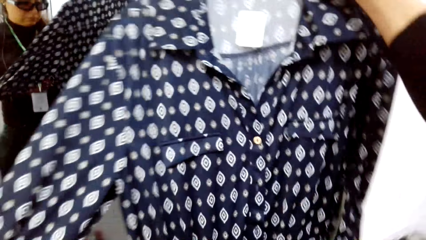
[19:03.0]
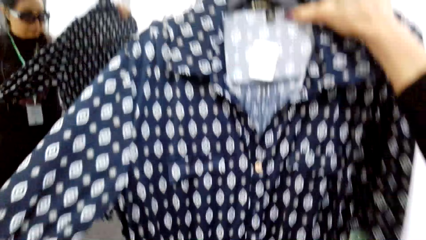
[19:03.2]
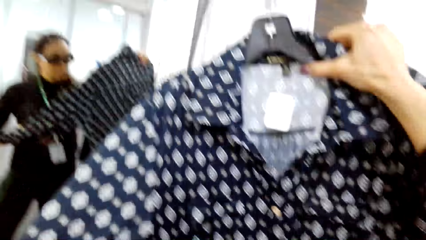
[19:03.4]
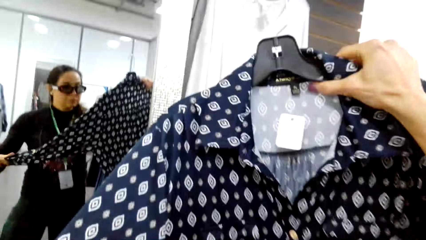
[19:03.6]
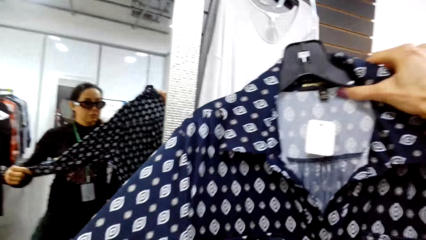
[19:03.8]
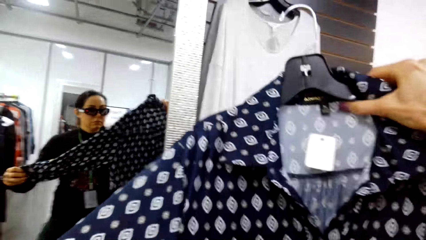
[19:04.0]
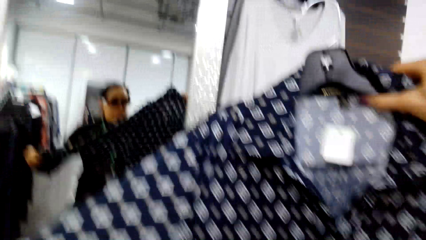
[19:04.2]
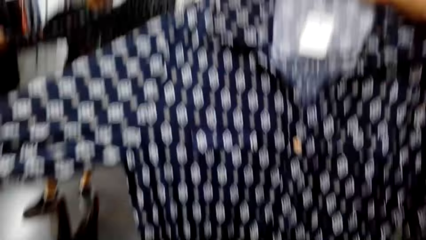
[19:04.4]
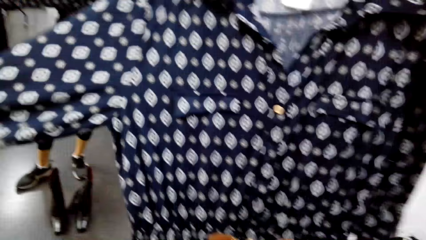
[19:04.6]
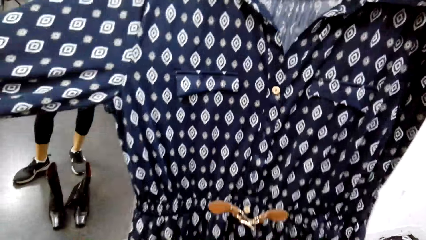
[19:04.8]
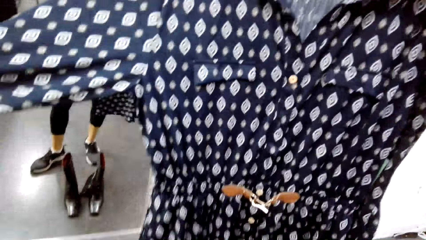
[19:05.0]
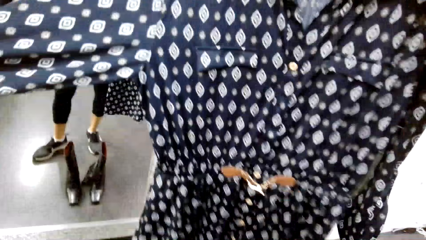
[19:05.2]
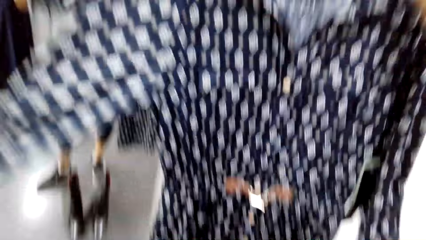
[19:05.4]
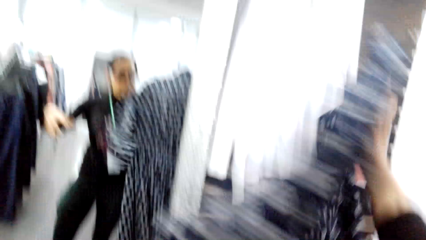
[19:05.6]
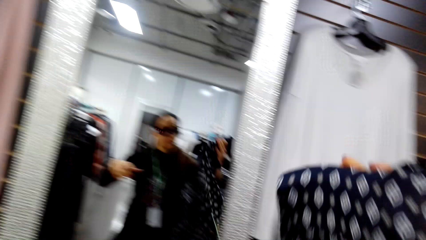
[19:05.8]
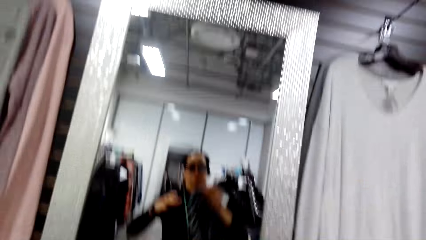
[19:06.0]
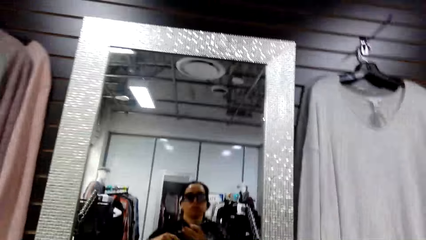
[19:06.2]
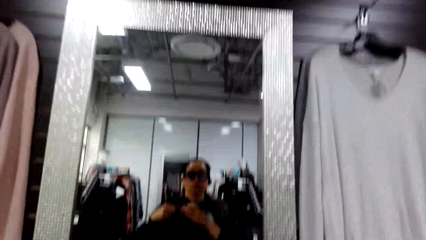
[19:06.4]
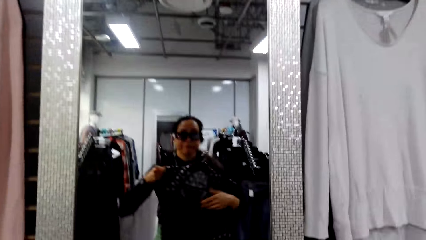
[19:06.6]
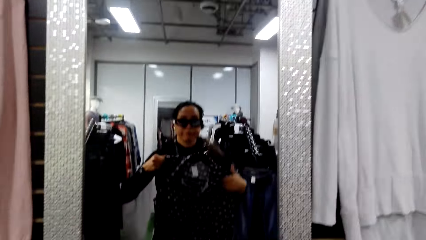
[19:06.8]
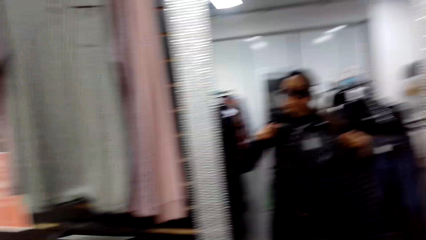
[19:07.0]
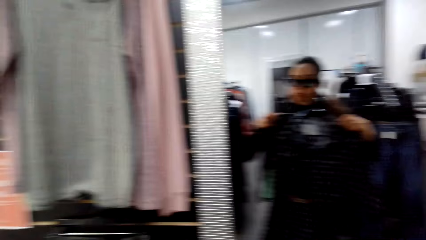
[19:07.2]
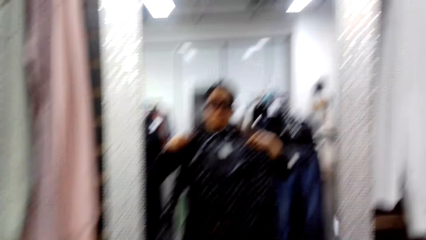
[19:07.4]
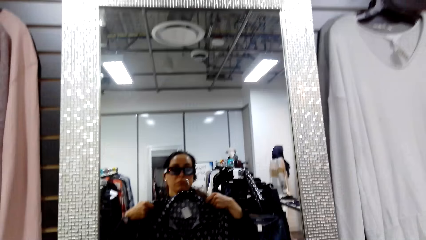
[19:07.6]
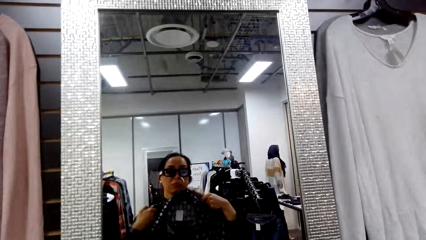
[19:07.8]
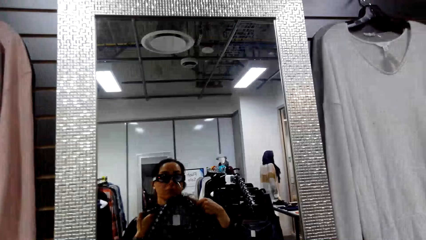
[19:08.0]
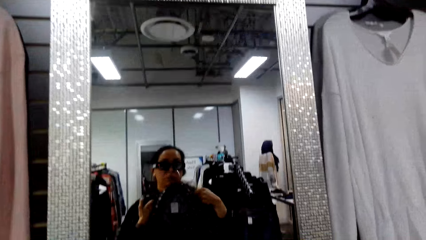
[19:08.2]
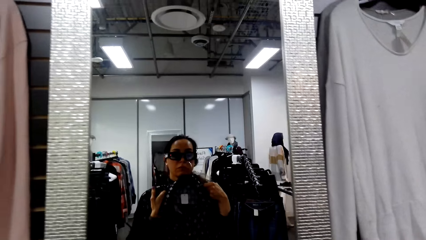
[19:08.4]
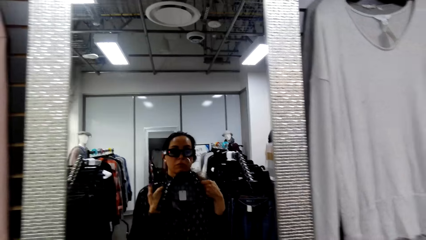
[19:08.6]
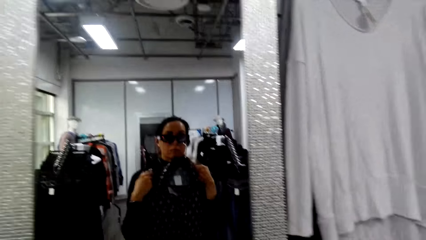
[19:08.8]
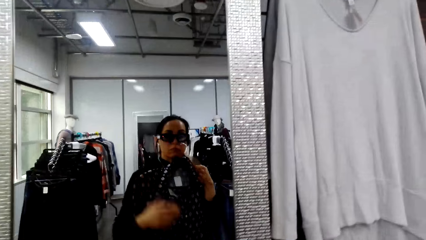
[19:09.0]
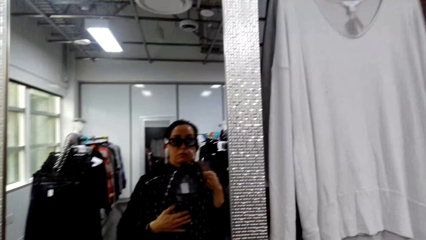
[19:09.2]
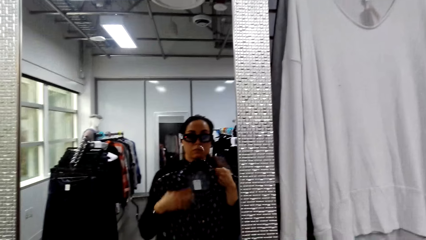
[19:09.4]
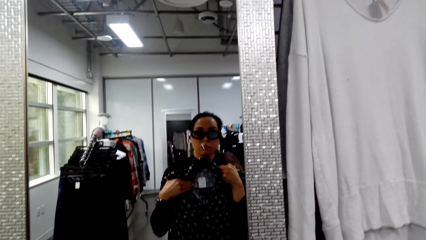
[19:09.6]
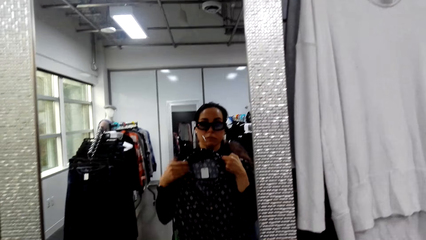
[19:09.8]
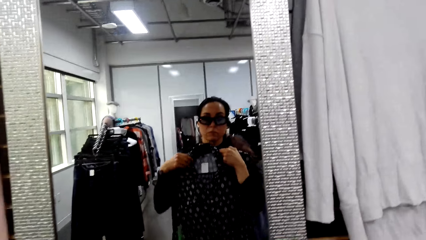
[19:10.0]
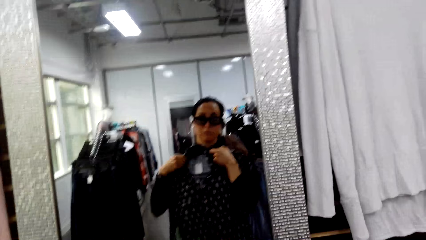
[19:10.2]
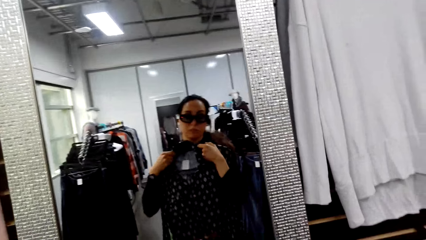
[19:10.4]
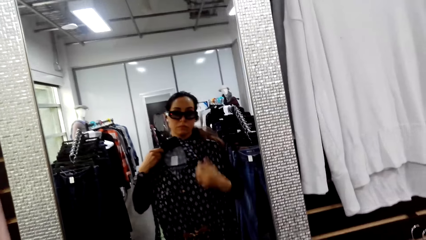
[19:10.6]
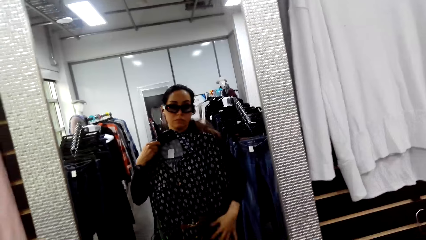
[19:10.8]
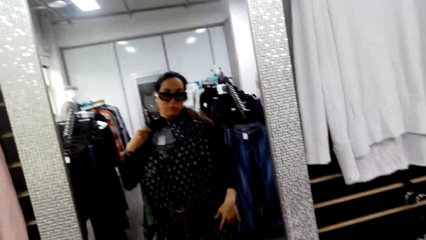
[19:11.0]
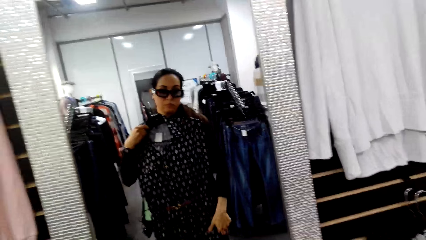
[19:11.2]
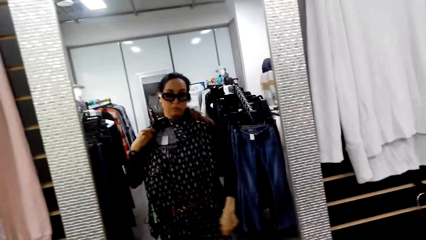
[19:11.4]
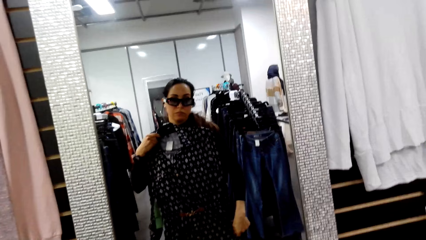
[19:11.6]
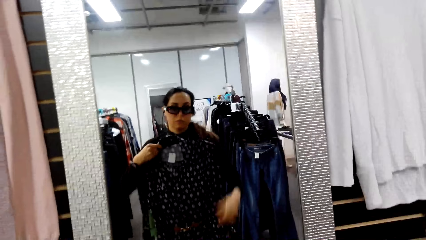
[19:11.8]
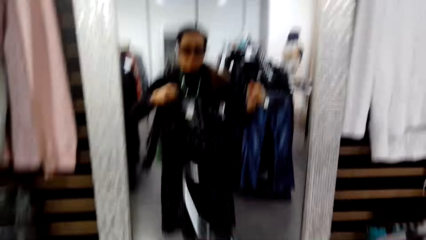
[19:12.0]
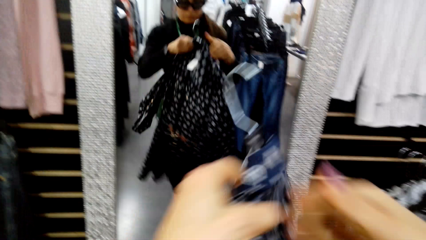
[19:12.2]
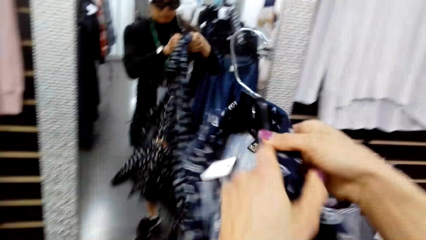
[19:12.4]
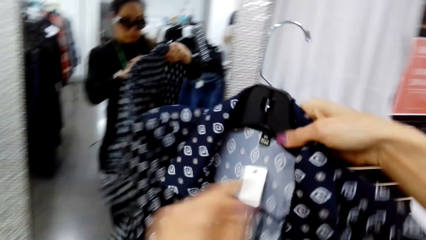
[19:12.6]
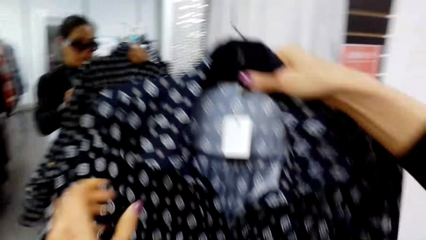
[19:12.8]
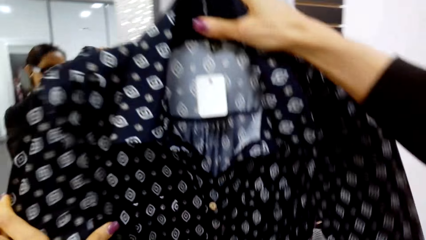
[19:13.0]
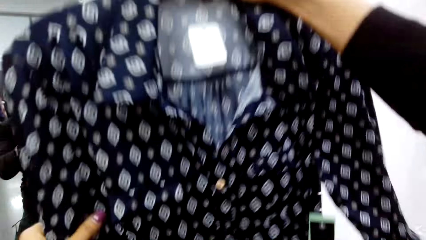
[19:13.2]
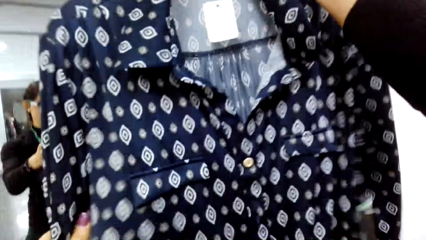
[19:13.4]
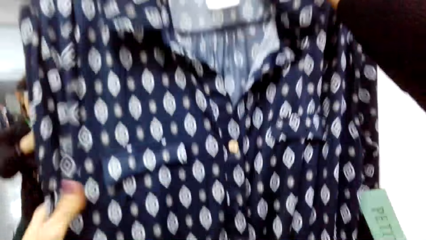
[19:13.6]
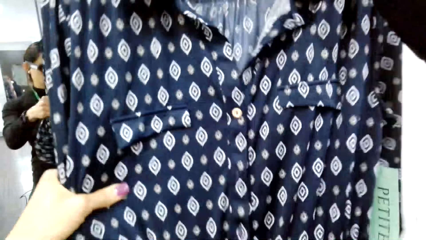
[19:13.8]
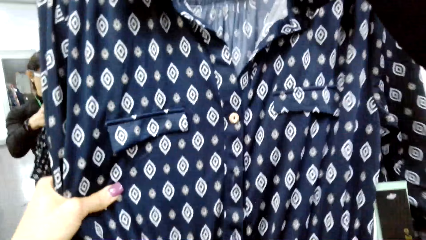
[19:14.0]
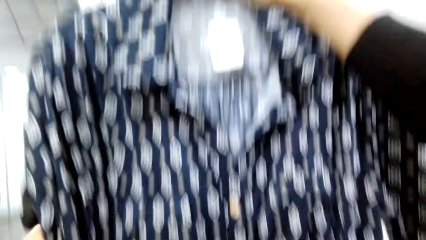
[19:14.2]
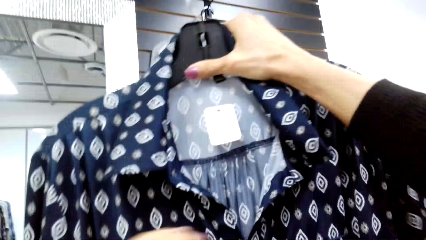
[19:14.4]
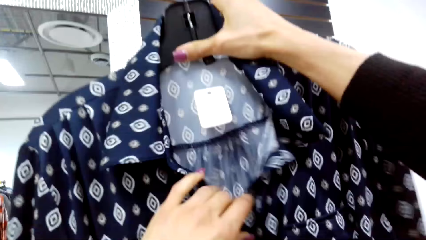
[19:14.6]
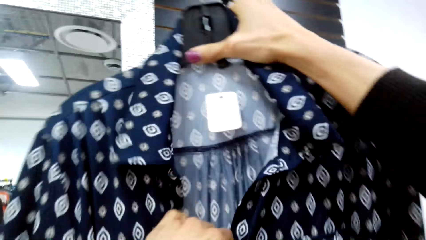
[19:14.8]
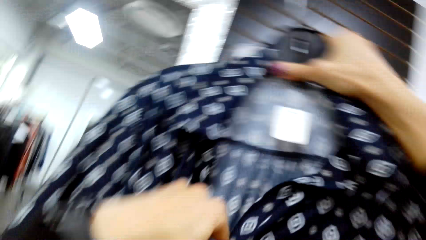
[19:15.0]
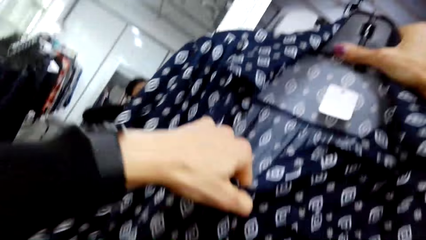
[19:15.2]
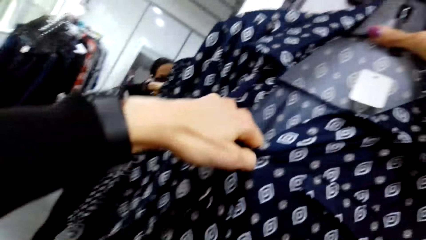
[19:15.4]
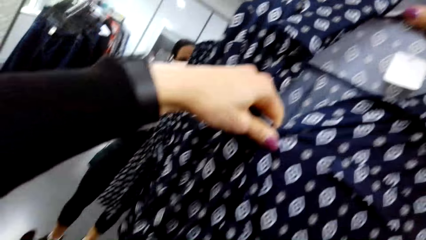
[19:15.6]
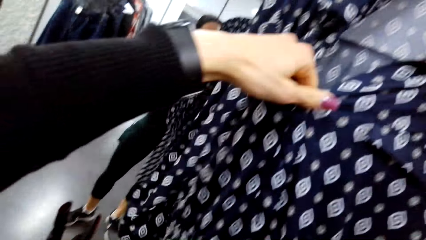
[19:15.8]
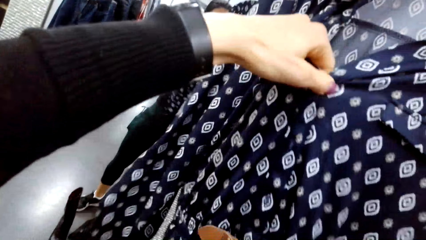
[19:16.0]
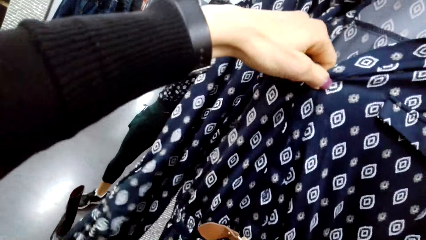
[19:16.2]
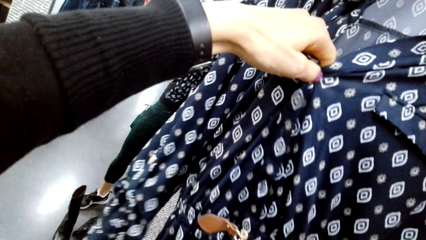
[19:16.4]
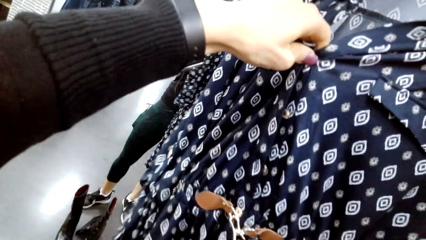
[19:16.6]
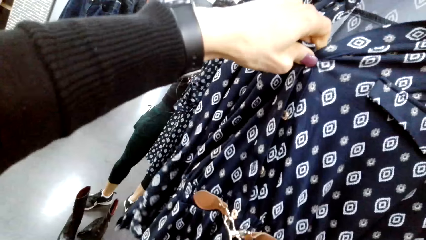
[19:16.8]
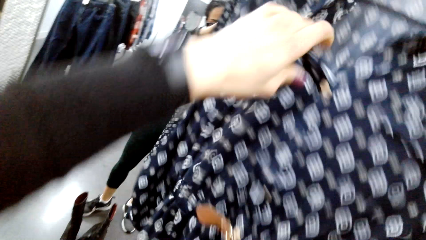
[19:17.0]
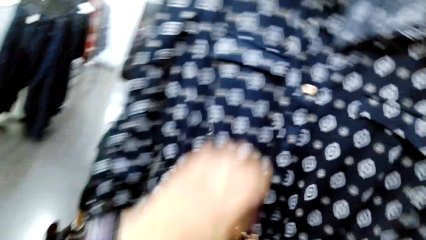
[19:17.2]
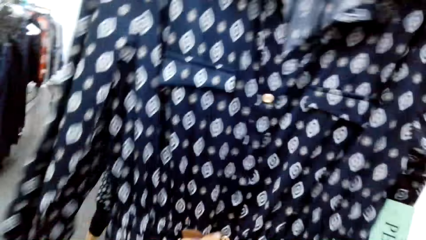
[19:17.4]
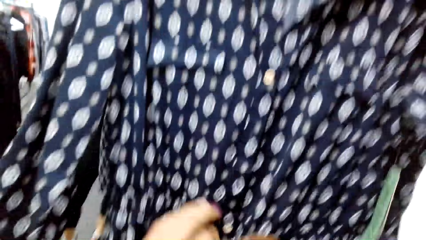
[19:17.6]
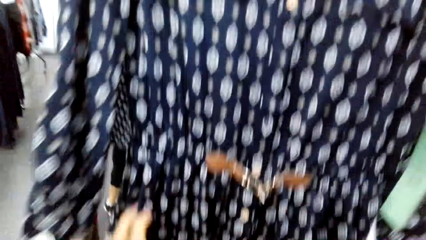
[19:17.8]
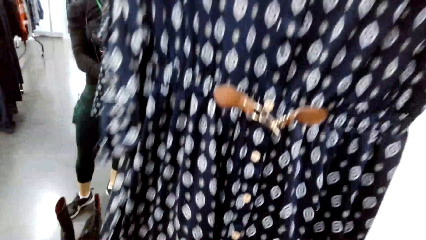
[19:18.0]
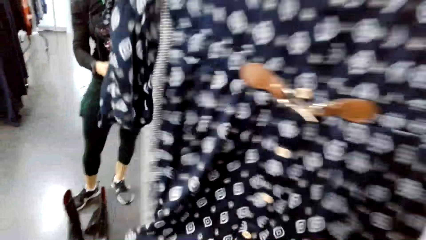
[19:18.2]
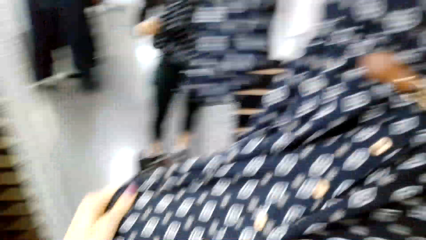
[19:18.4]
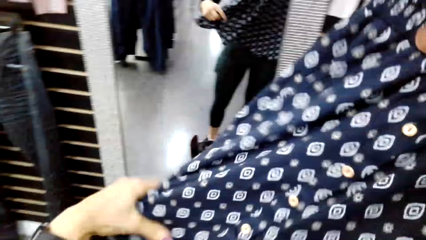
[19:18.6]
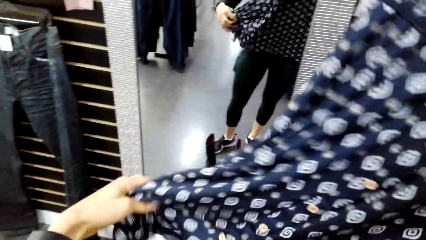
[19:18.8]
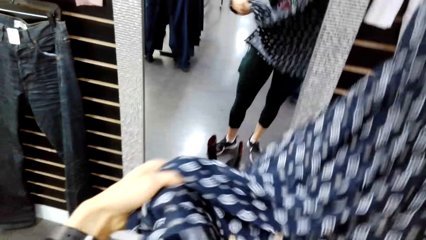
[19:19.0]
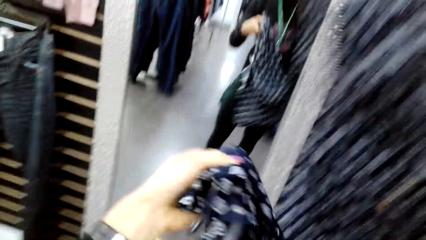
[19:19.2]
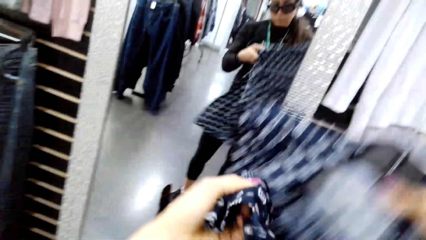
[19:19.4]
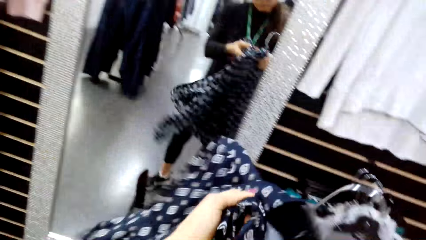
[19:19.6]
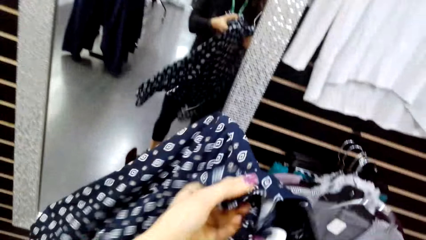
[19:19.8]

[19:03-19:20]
The camera wearer tries on the cloth before the mirror. They look at a dress in front of the mirror. They sort the cloth.
